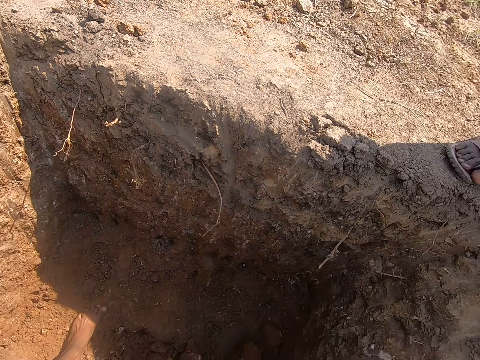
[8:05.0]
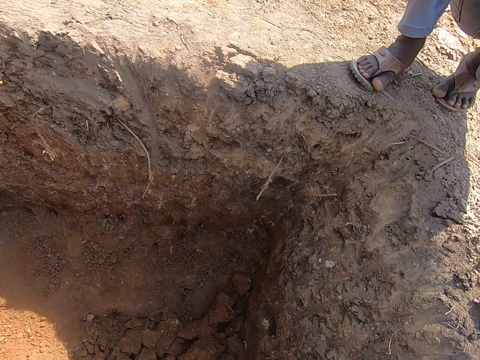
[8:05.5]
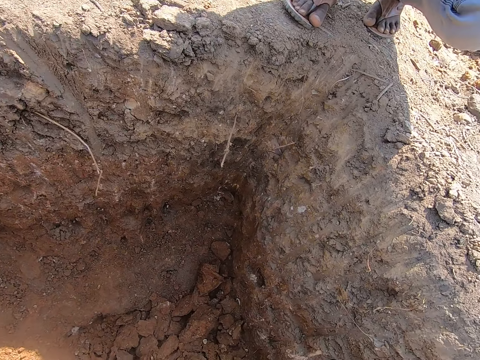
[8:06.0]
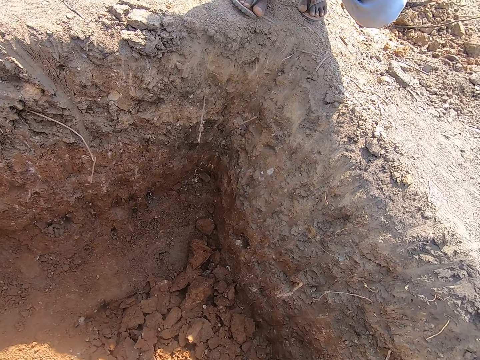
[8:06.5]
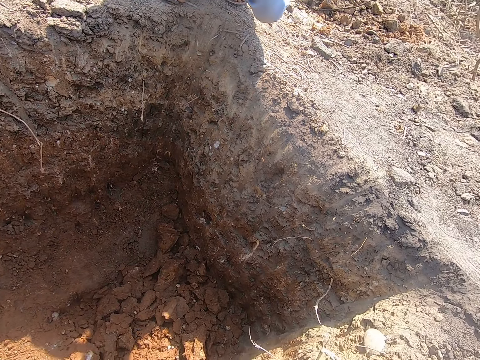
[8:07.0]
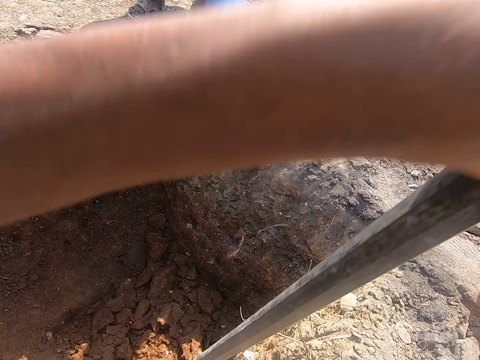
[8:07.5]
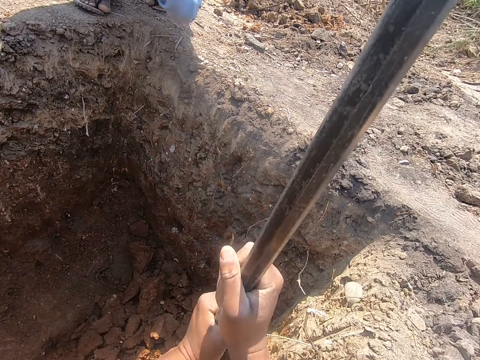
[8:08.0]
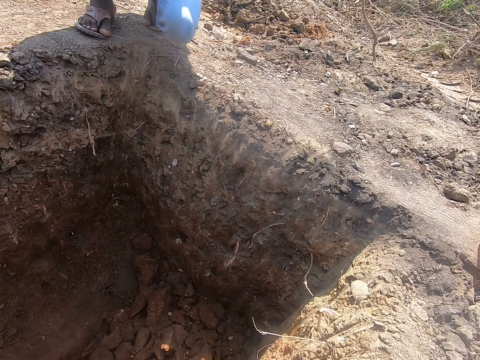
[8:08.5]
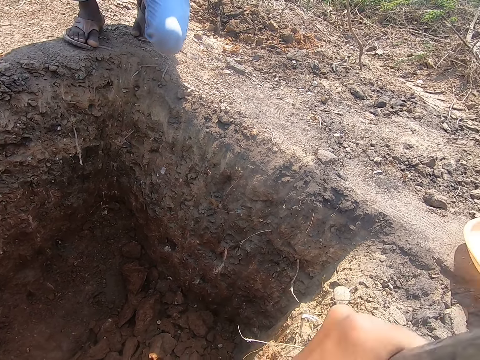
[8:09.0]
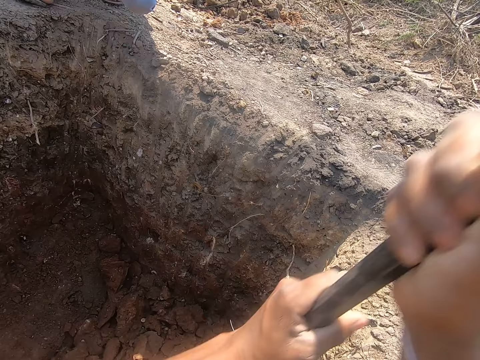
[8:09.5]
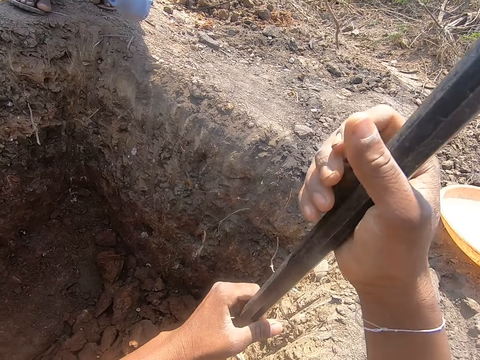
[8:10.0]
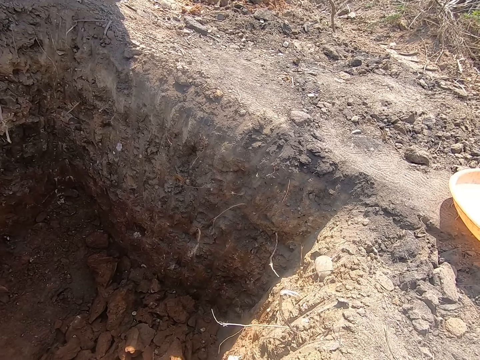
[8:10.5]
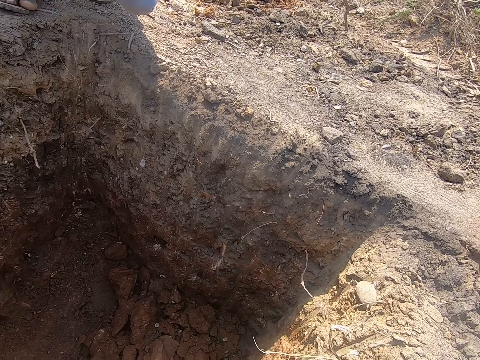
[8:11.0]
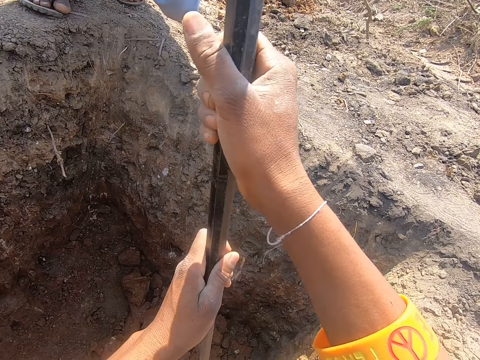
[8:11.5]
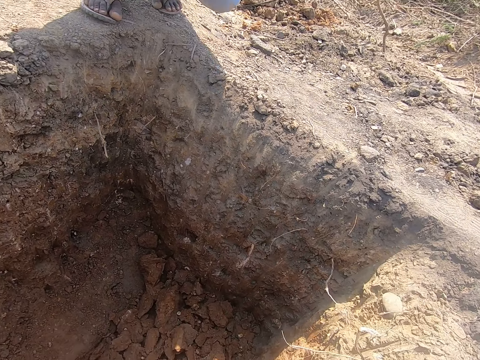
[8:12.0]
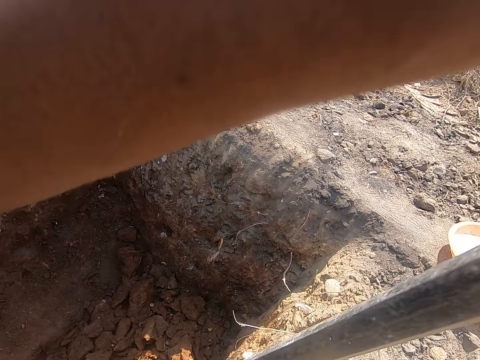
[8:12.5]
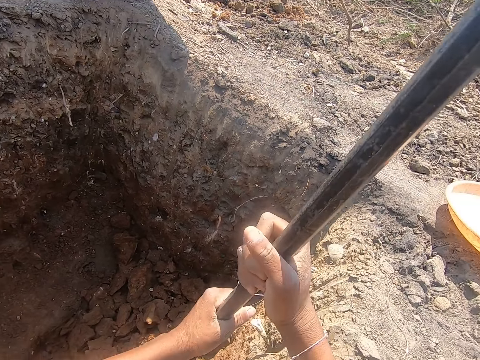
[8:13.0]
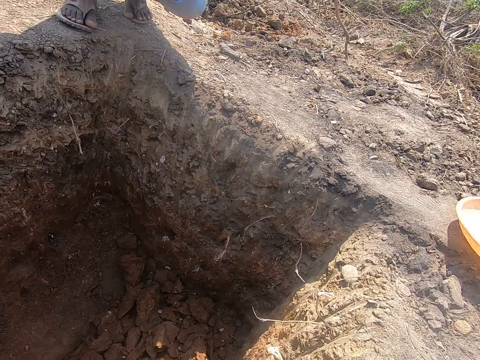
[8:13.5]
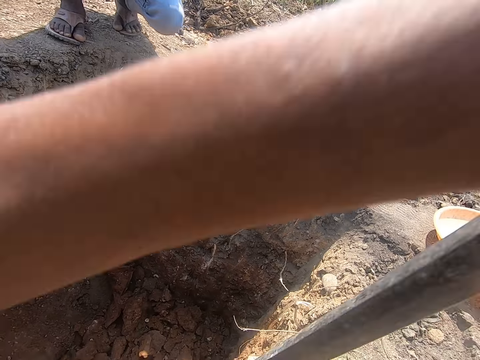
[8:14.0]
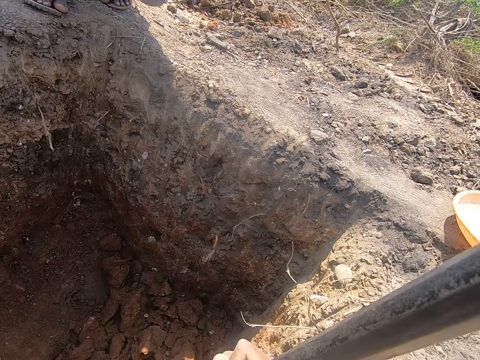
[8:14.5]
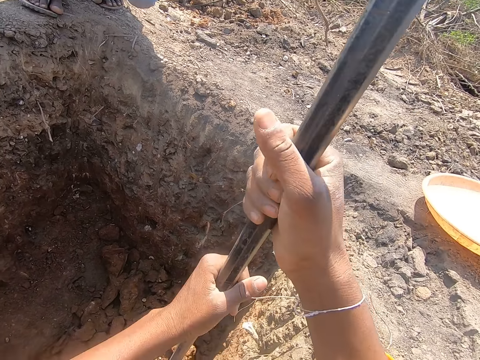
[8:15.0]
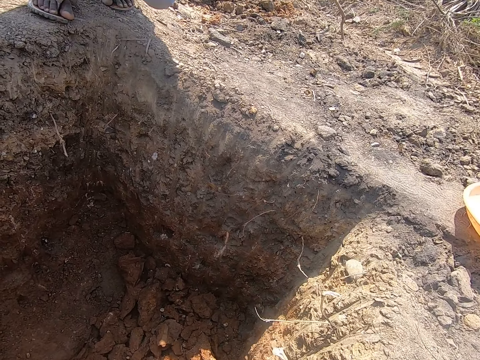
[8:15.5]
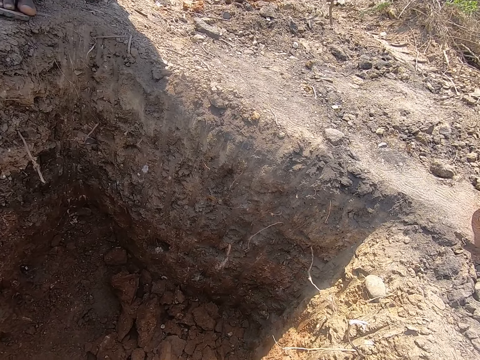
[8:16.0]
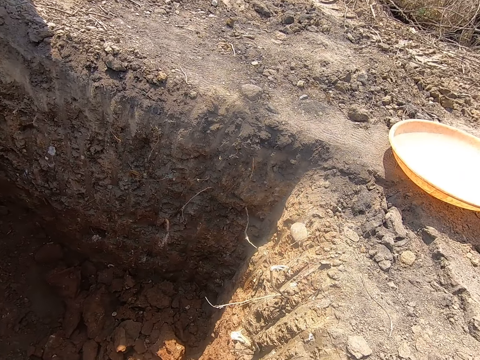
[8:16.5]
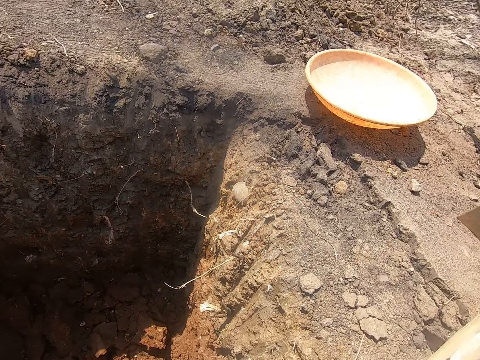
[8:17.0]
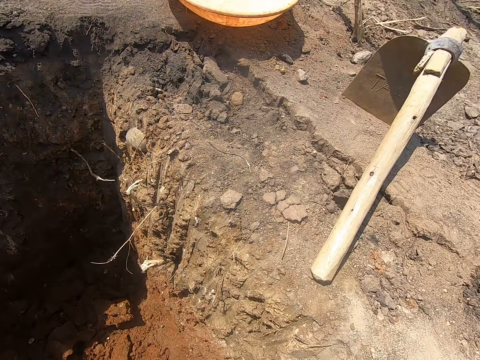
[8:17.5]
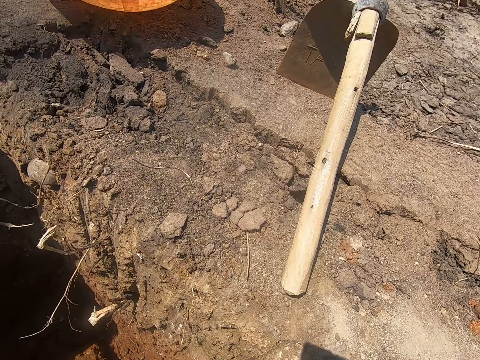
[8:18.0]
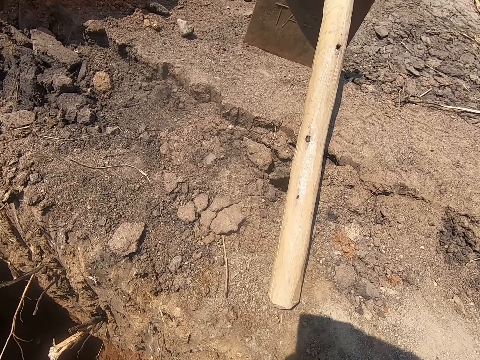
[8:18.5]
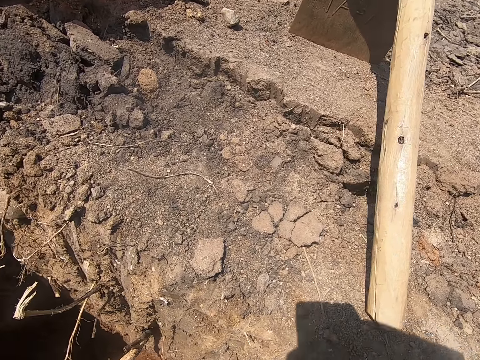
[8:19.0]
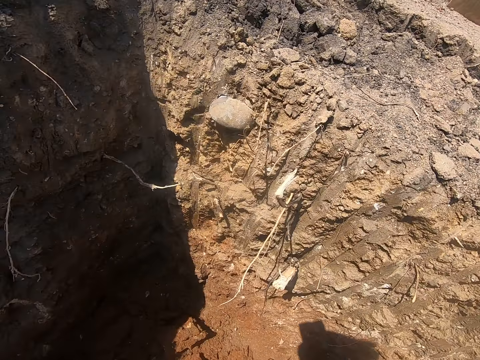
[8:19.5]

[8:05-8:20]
The camera wearer digs the pit with the hand digger in his hands. He converses with the man.

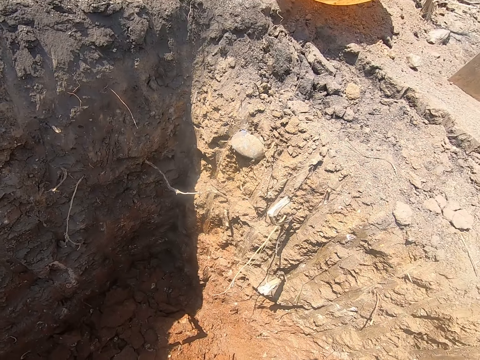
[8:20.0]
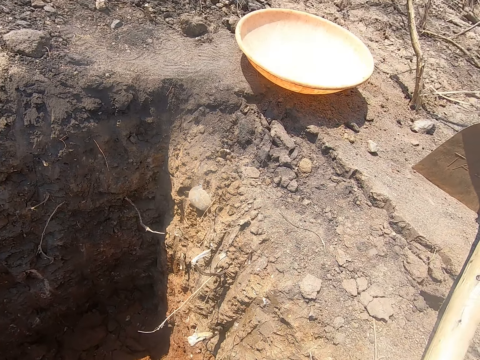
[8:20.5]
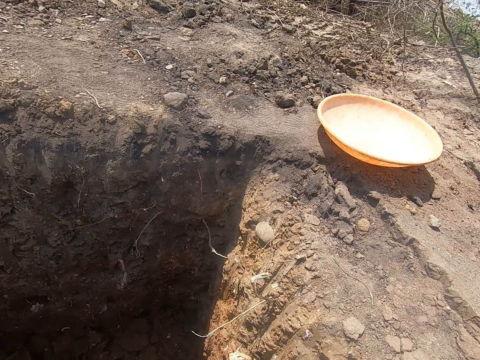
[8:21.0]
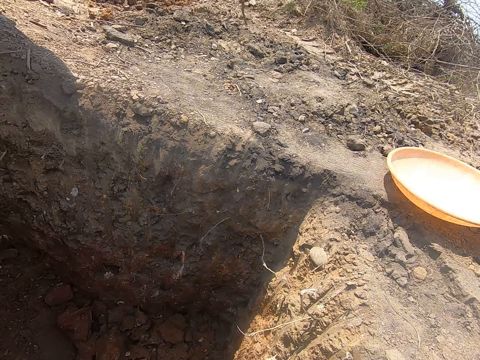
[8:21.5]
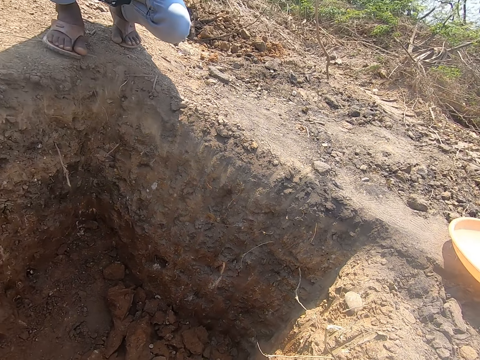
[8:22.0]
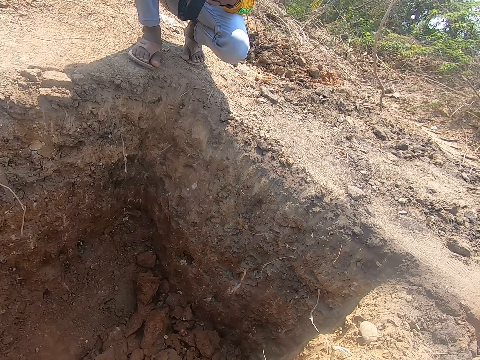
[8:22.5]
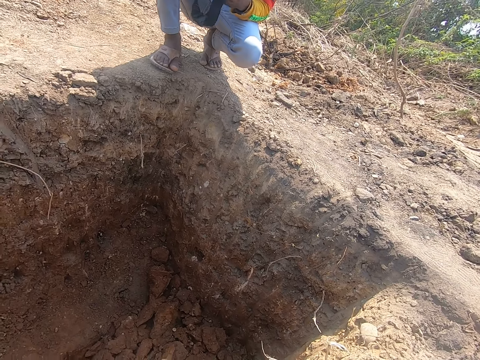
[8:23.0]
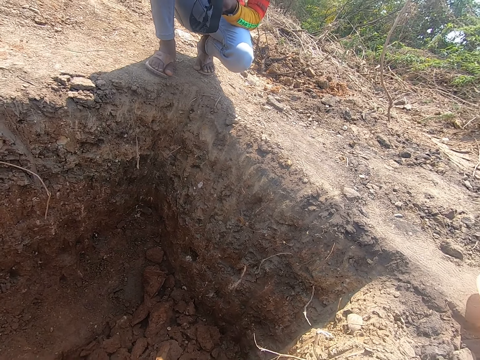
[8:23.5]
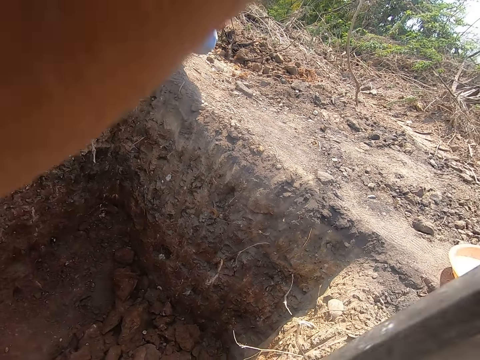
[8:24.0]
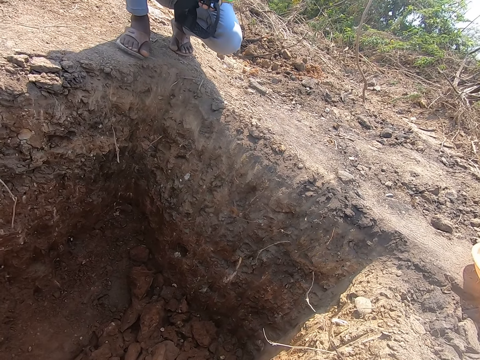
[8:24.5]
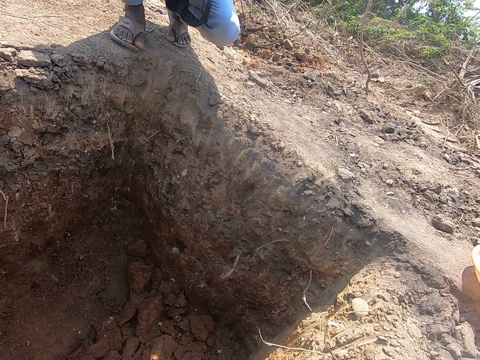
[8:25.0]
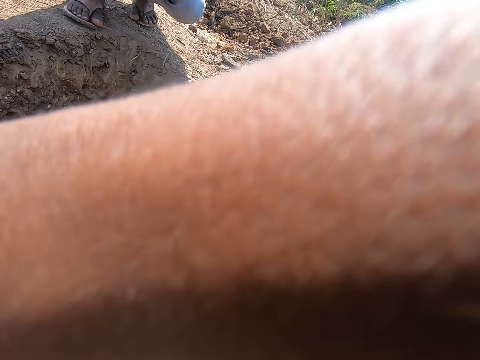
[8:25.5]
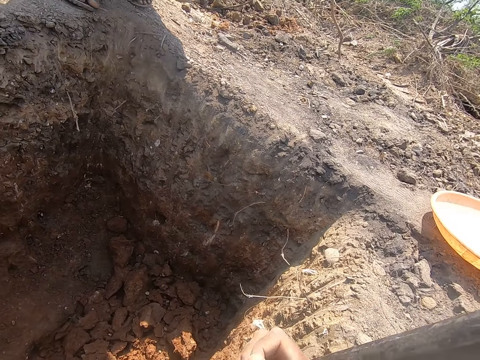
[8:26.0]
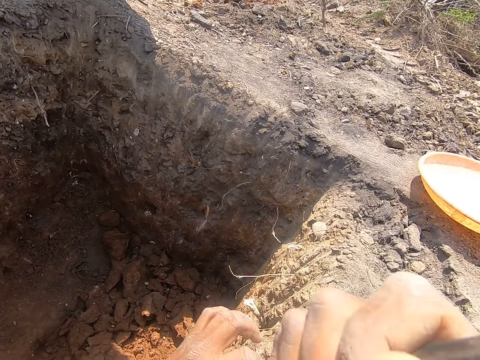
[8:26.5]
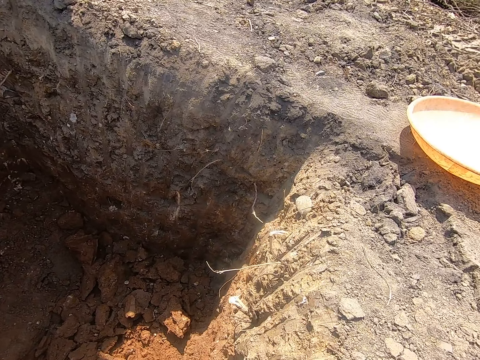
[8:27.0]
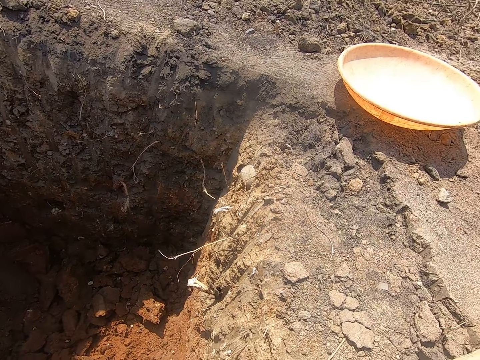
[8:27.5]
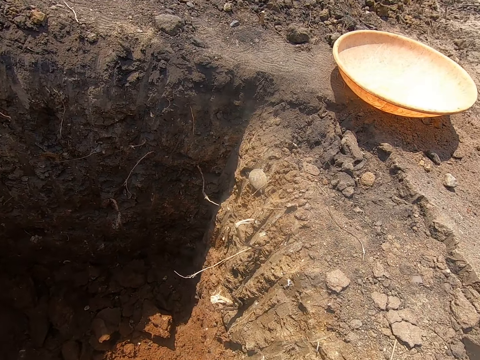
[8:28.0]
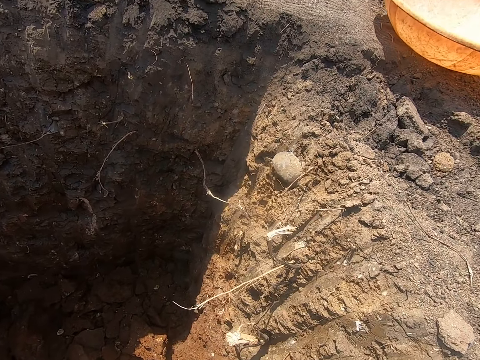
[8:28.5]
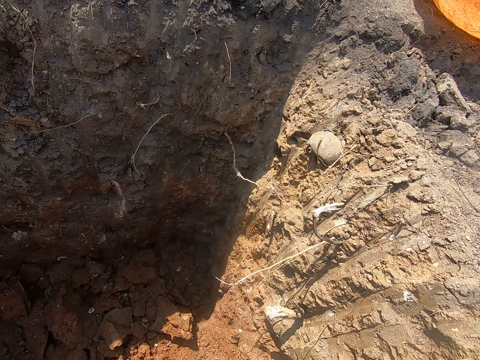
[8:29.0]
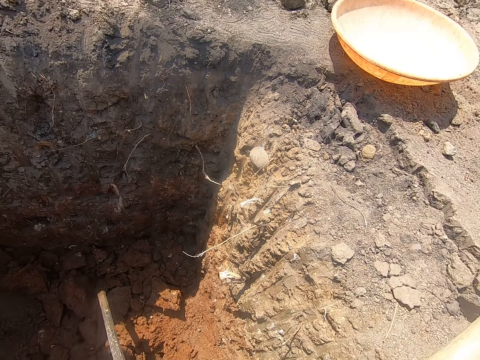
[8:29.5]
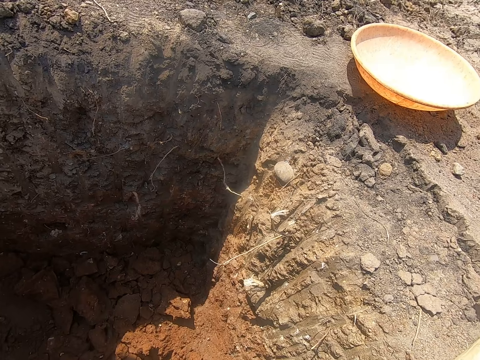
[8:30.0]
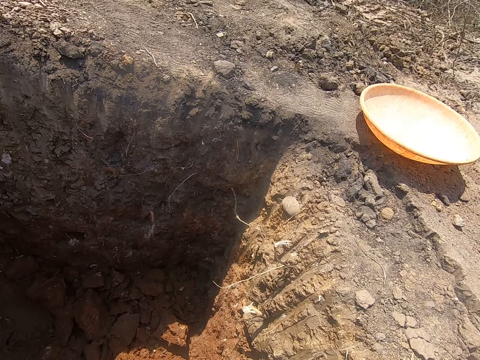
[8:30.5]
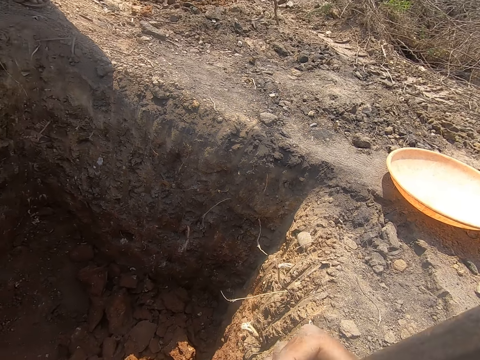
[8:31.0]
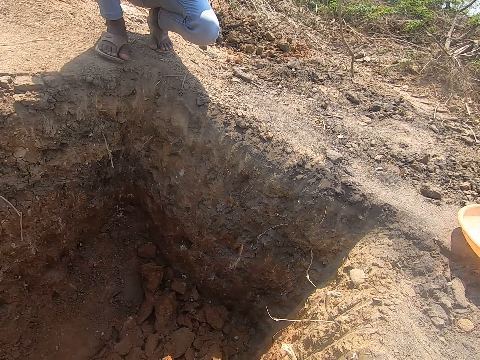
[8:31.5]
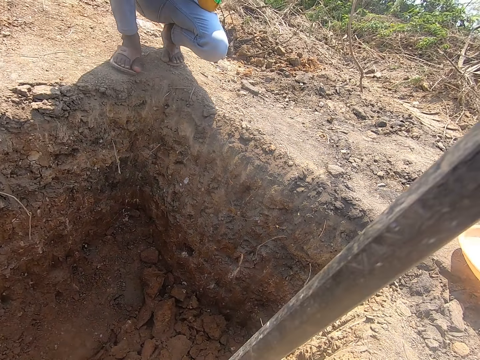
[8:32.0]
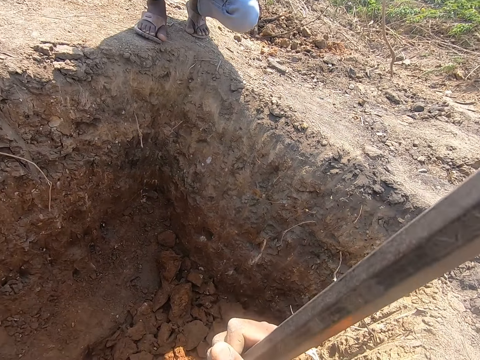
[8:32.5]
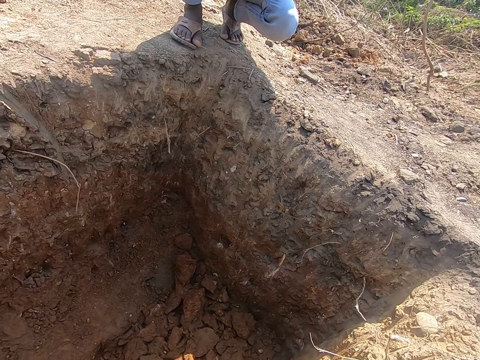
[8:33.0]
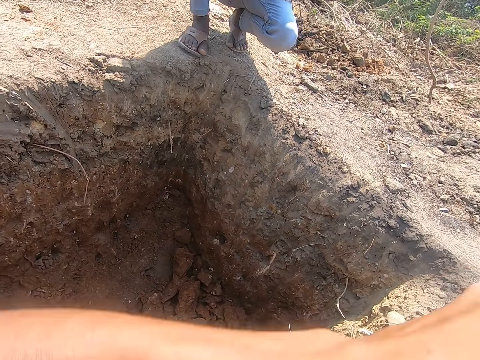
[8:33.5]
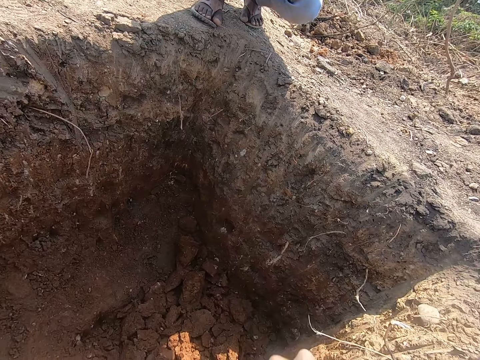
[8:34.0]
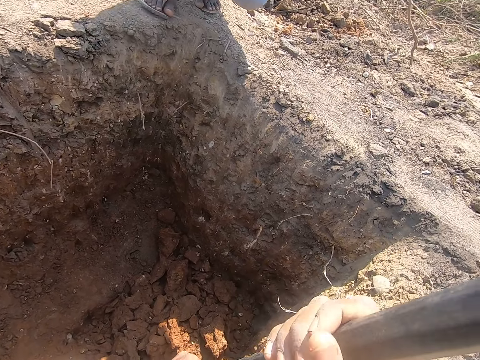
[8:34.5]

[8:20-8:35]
The camera wearer moves a stone on the ground with a stick in his hands. He digs the pit with the hand digger in his hands.
